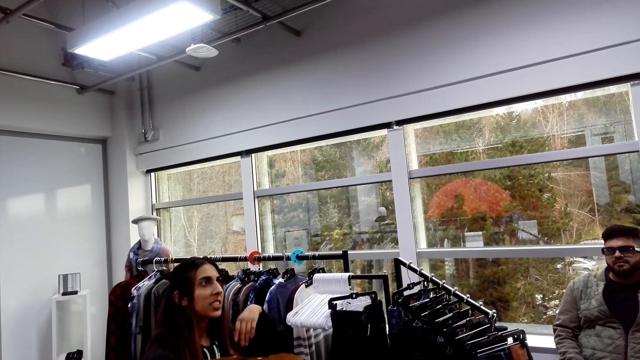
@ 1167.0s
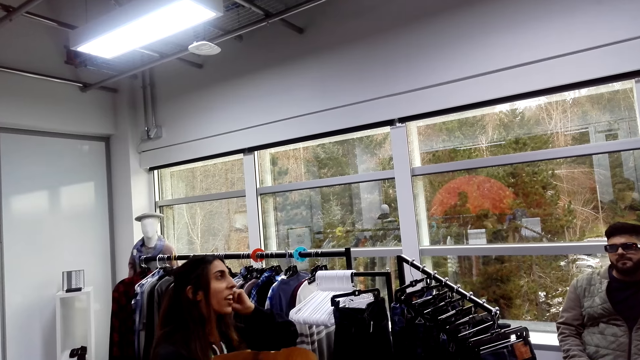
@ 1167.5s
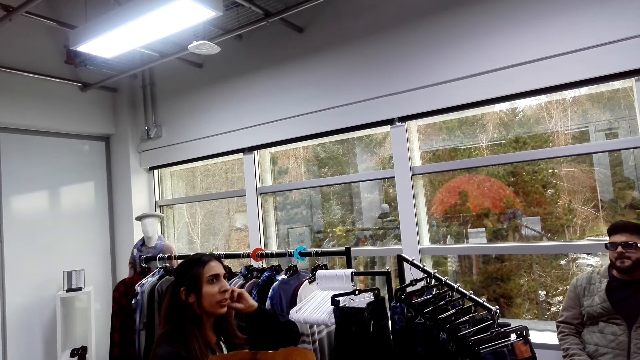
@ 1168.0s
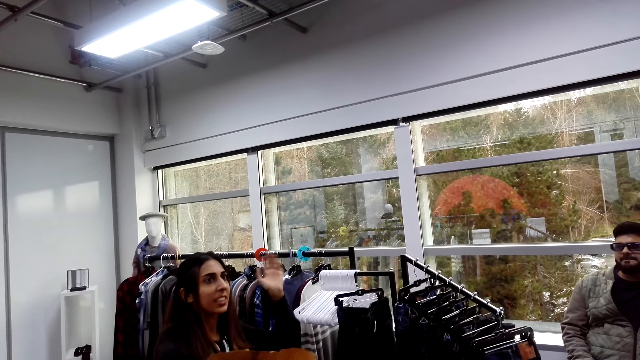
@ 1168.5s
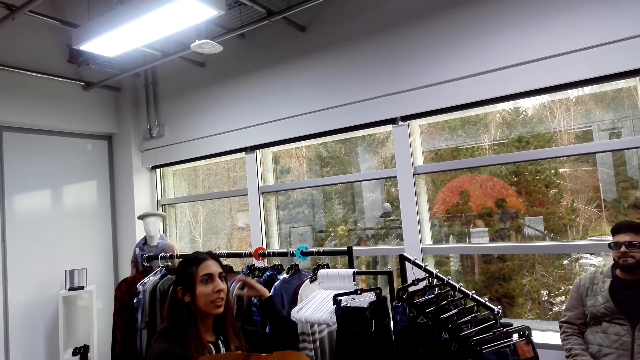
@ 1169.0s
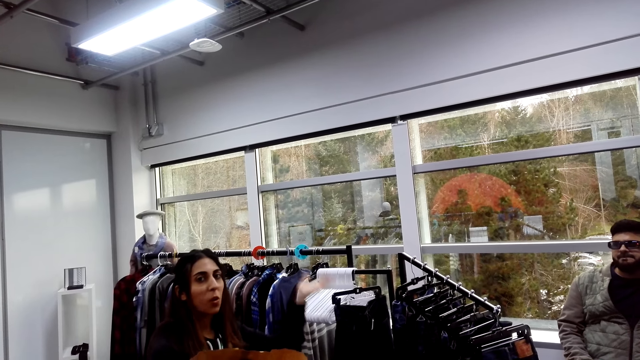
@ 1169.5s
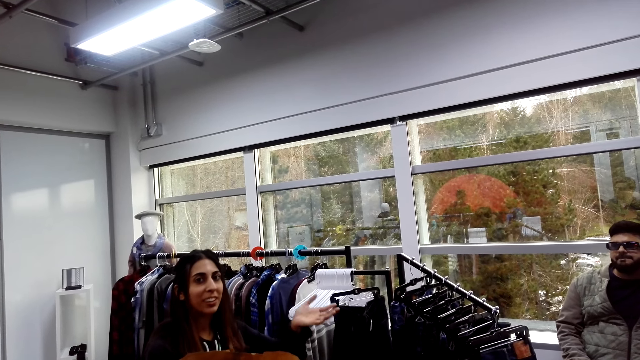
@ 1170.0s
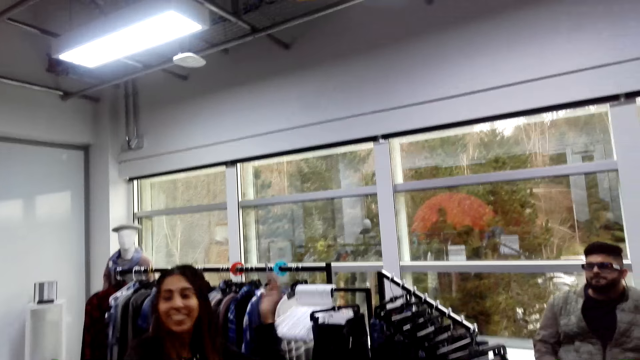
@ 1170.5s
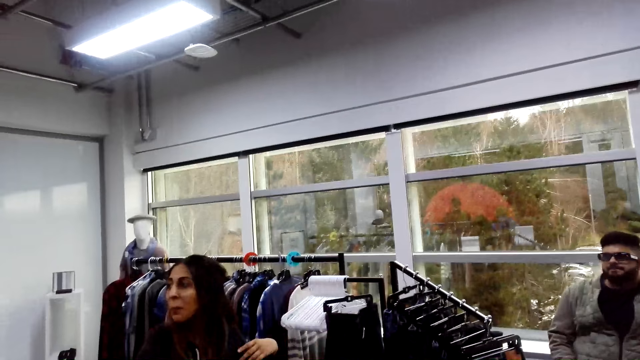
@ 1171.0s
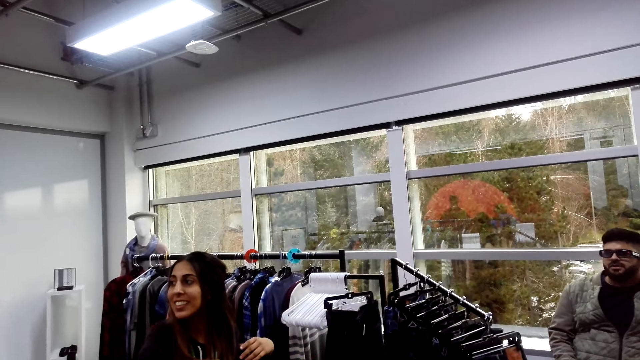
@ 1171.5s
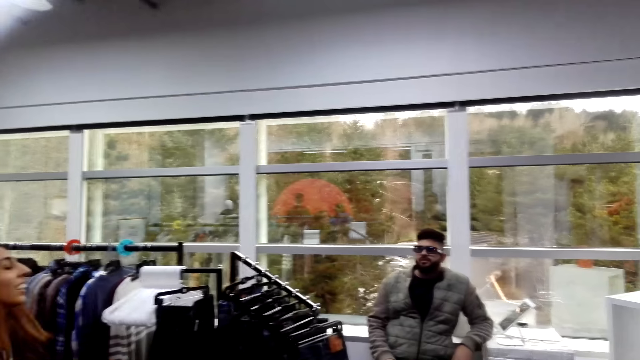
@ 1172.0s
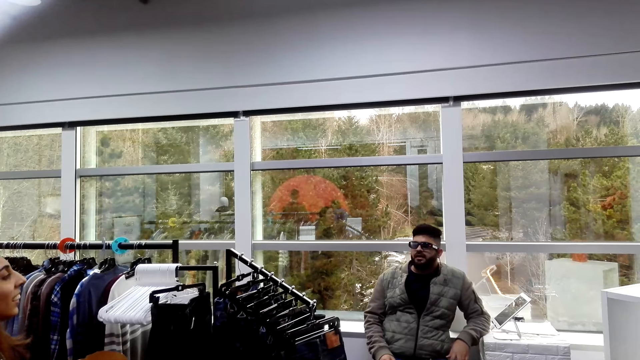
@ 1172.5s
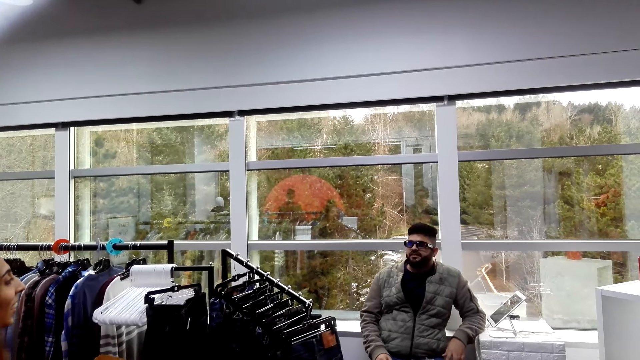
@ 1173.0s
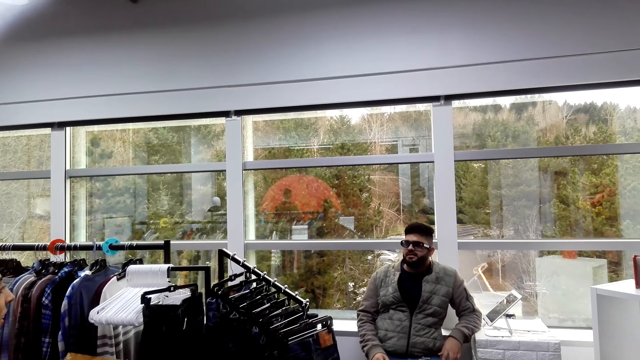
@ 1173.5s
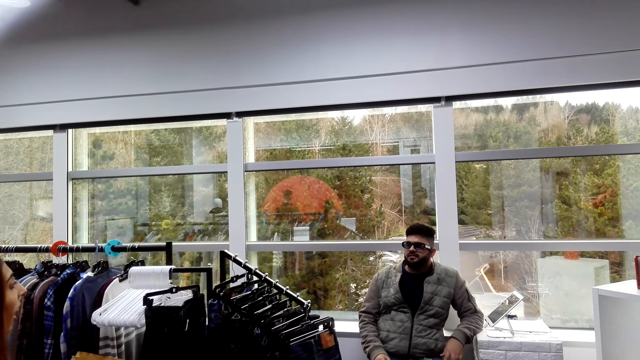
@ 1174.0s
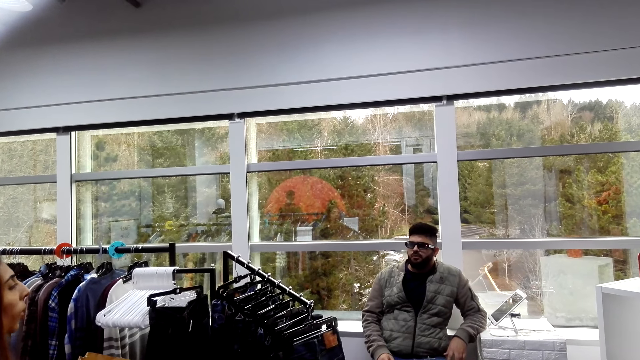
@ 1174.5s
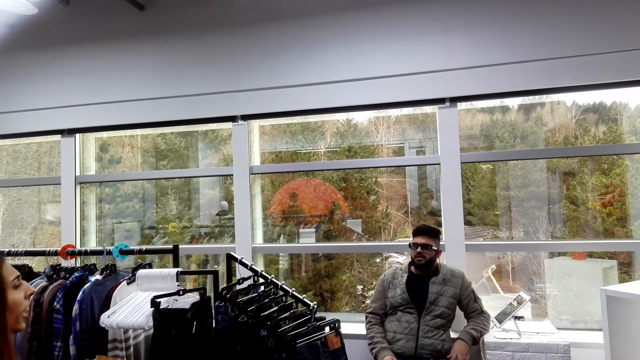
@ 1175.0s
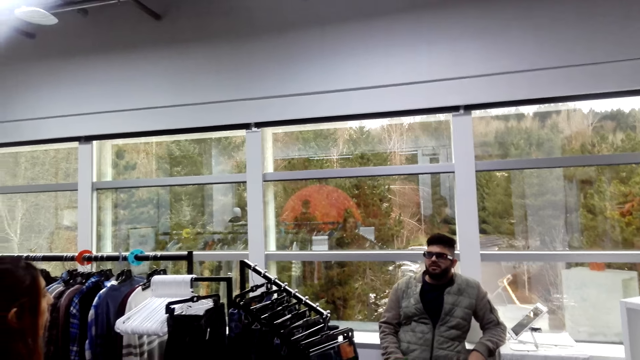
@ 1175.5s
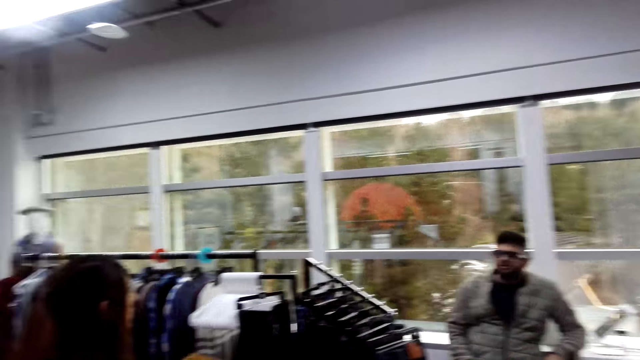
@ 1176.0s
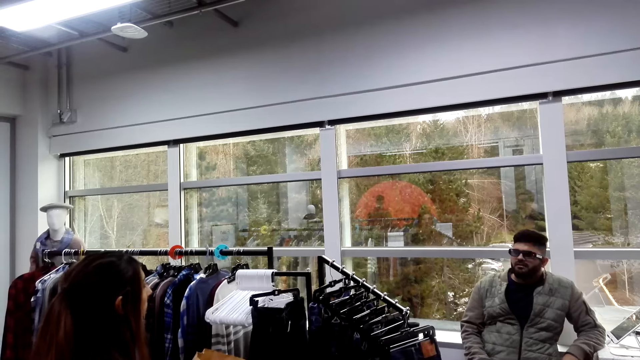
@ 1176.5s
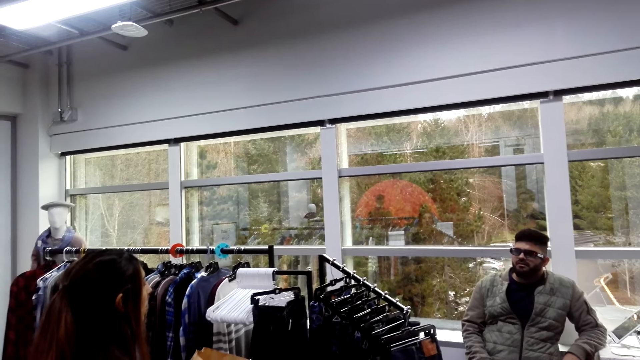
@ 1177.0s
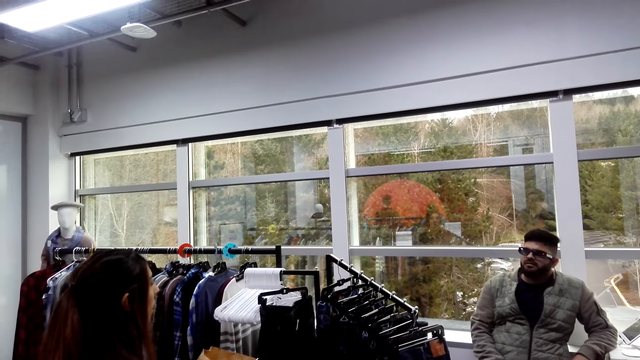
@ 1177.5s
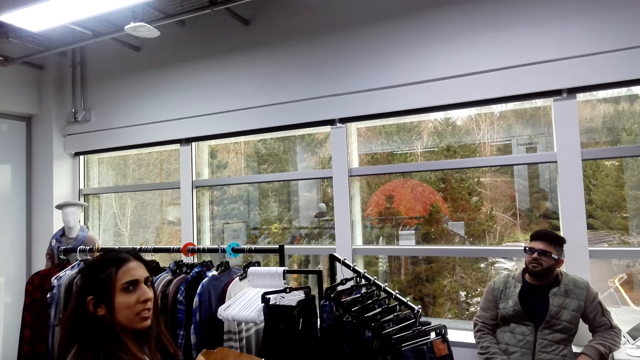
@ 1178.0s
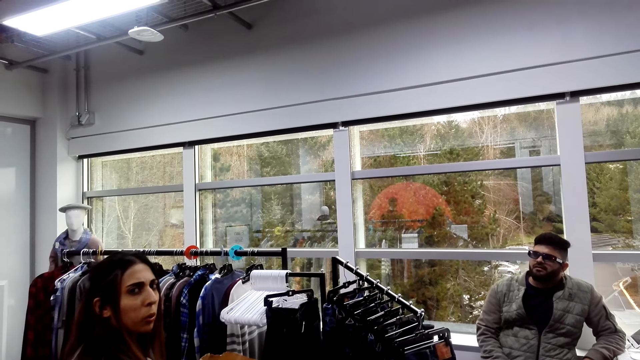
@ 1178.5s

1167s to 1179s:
The camera wearer converses with a woman and a man.

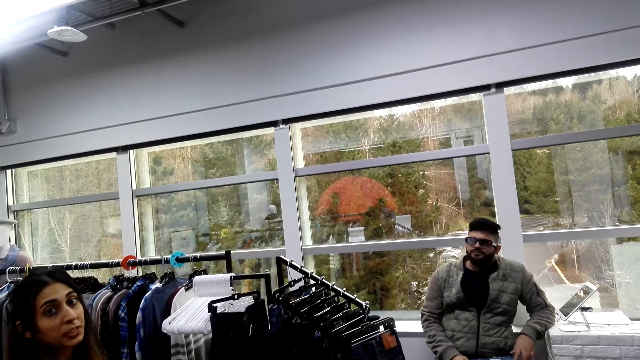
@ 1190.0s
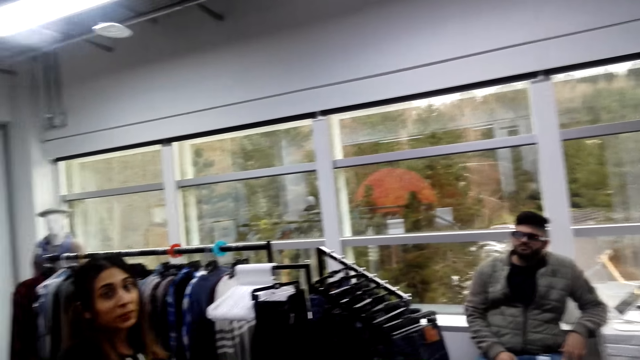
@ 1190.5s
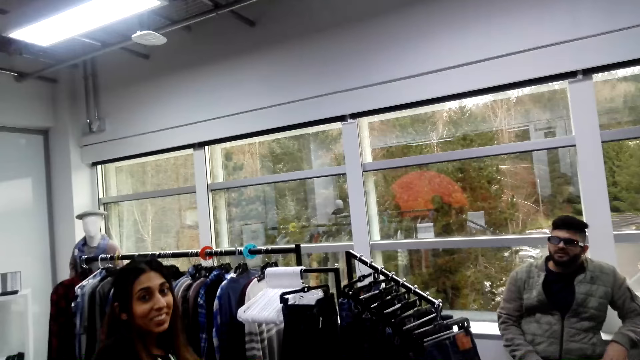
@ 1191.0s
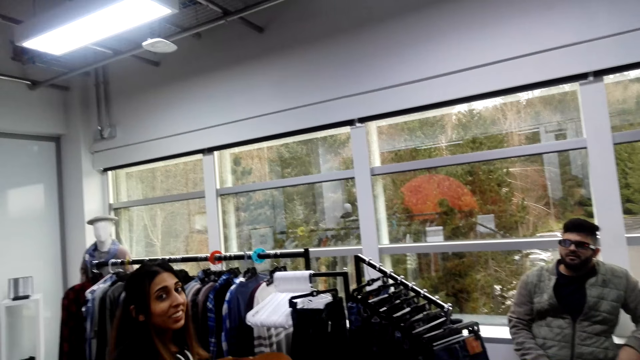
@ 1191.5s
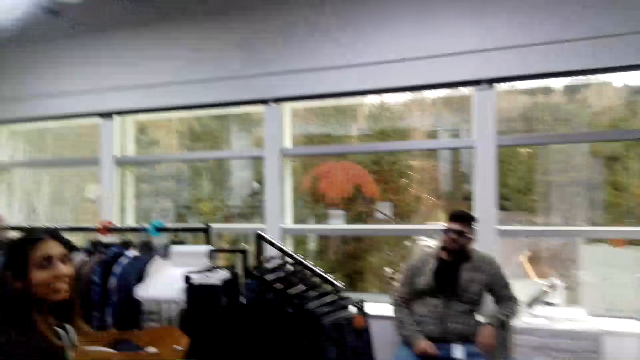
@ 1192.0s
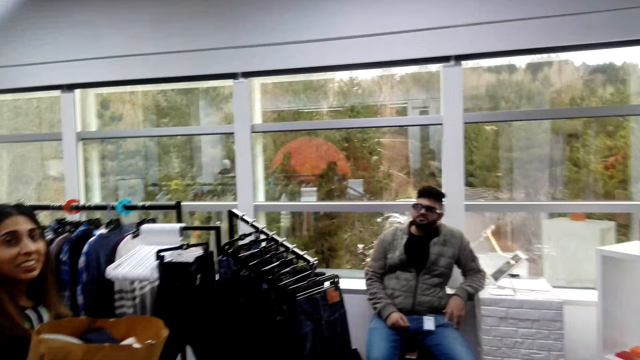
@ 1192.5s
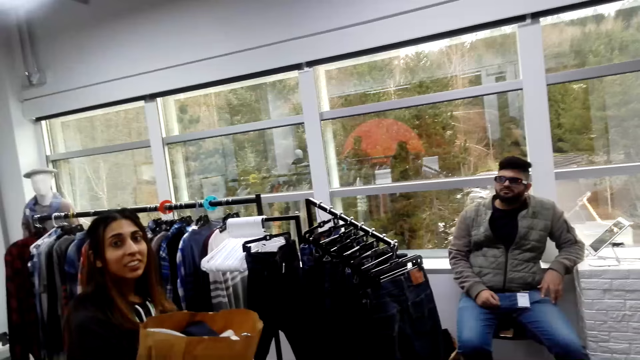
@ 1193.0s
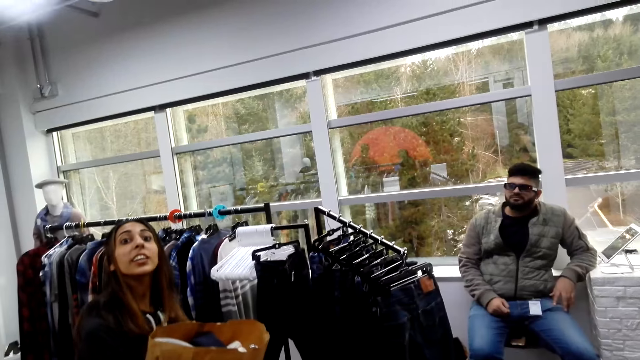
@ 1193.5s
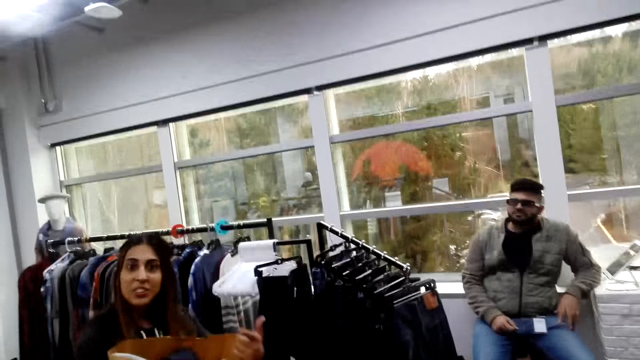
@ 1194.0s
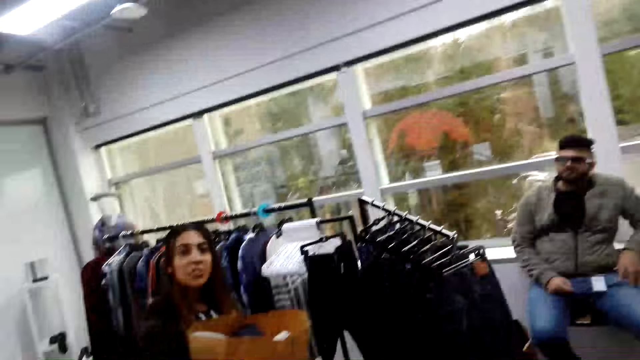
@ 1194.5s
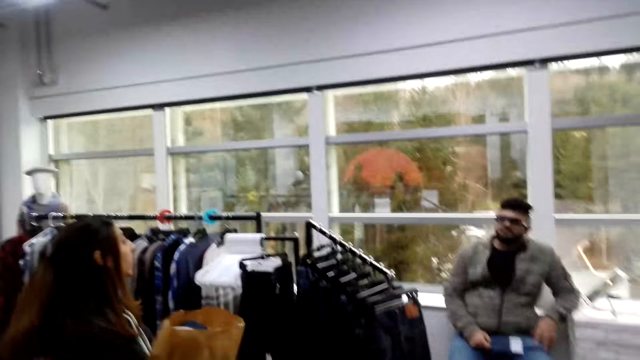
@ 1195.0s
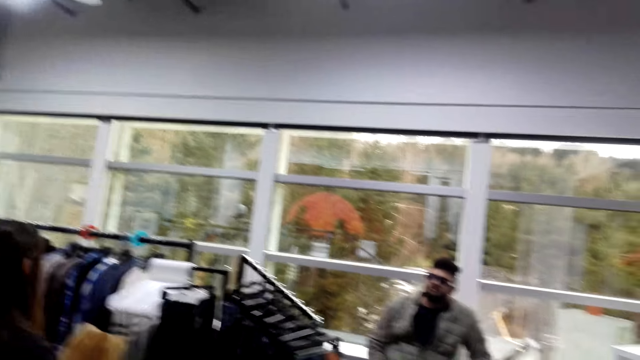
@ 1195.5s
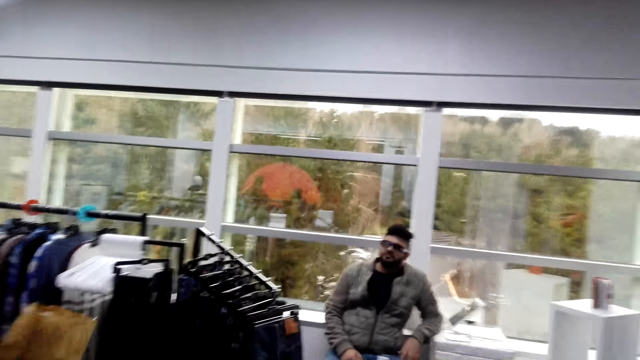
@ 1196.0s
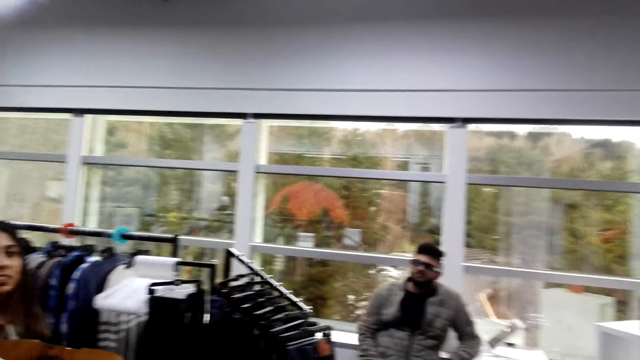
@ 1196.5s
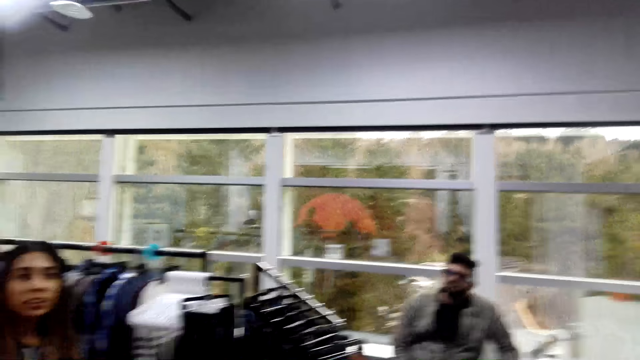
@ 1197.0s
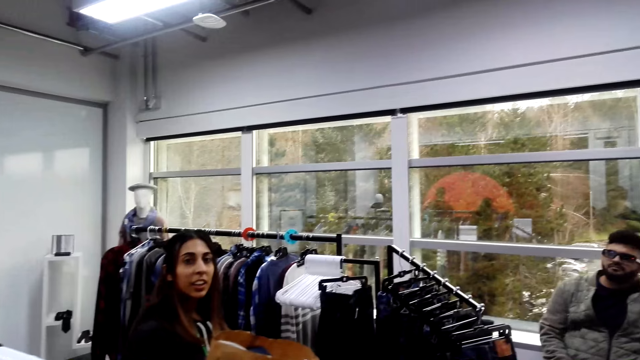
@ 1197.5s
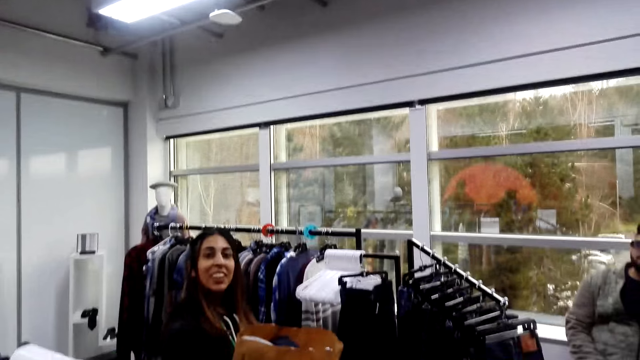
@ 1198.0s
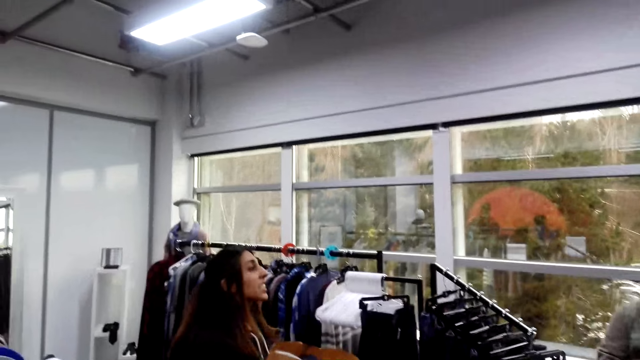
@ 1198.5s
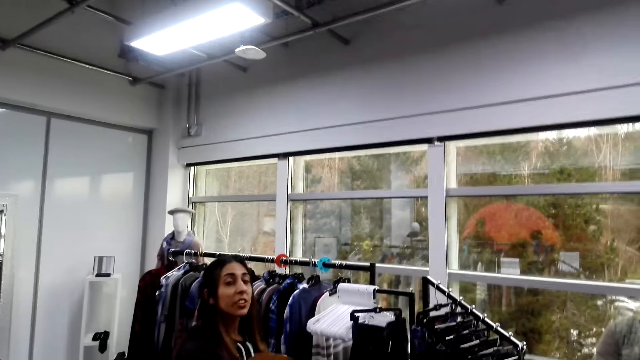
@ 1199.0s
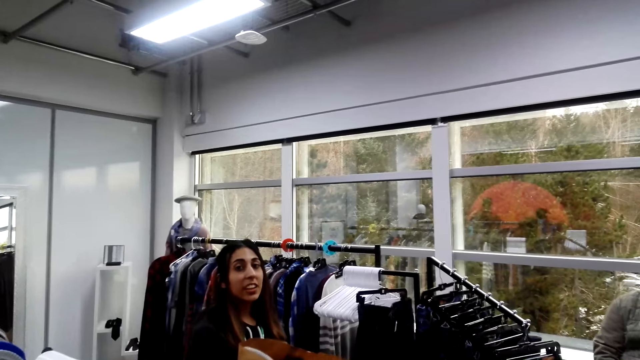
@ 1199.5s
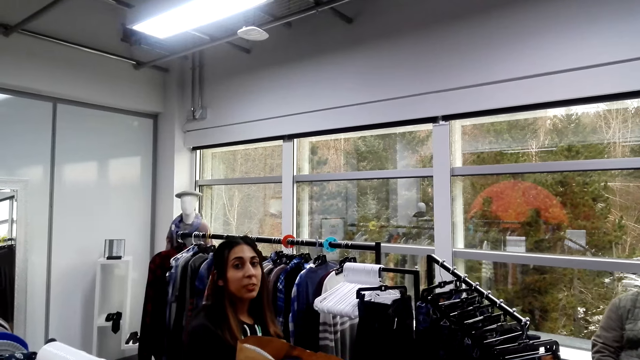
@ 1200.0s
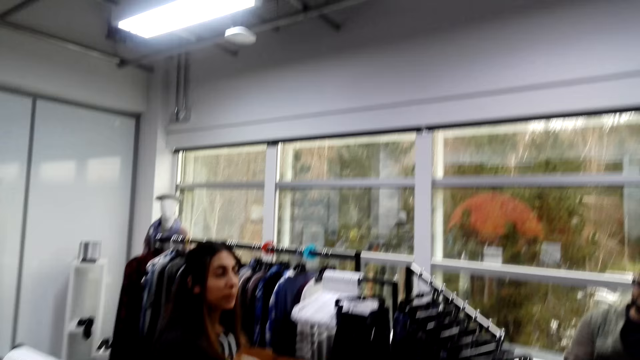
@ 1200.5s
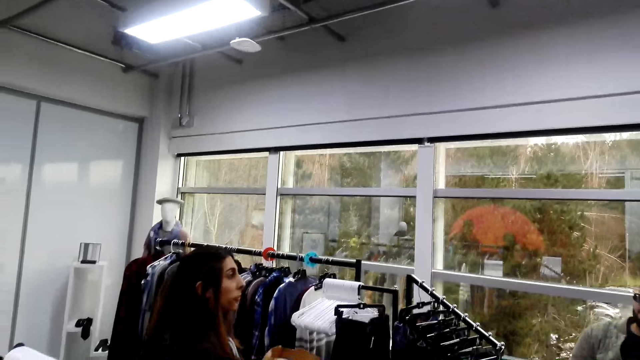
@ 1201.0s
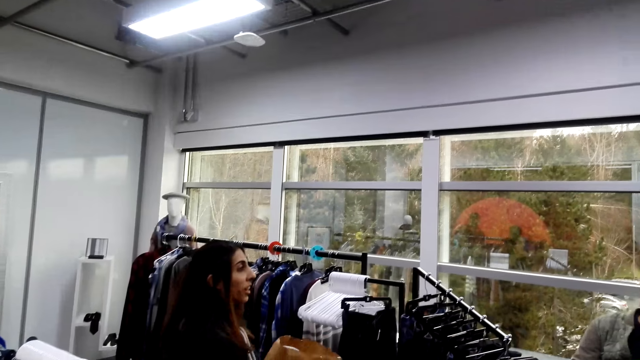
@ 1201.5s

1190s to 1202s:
The camera wearer moves his hands. He converses with a woman and a man.
